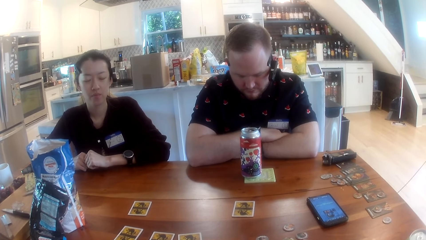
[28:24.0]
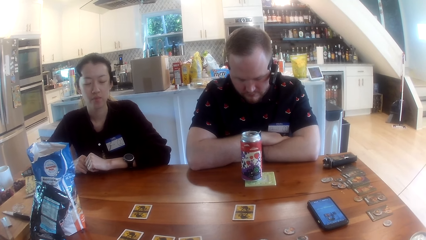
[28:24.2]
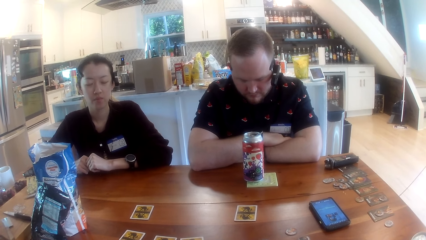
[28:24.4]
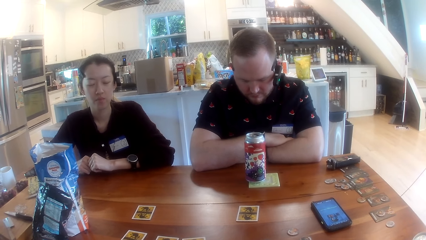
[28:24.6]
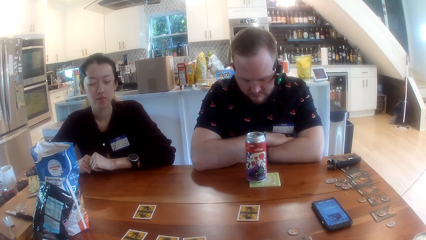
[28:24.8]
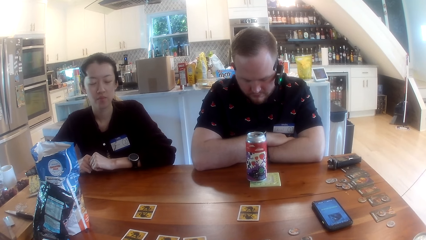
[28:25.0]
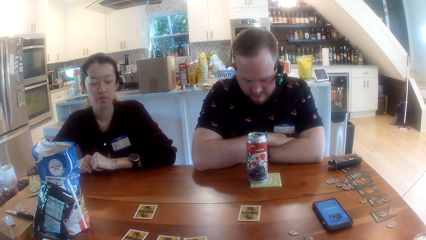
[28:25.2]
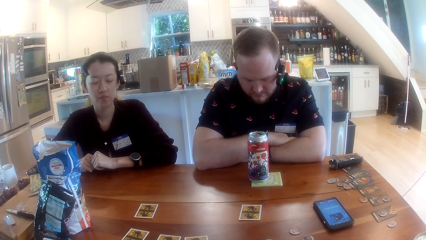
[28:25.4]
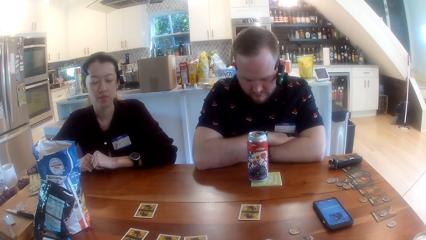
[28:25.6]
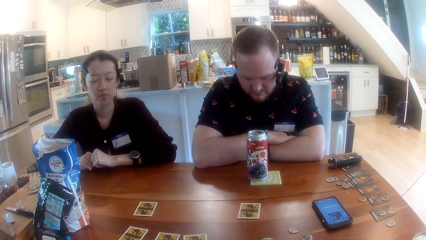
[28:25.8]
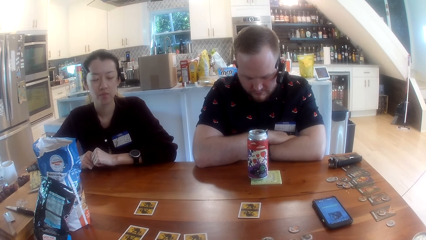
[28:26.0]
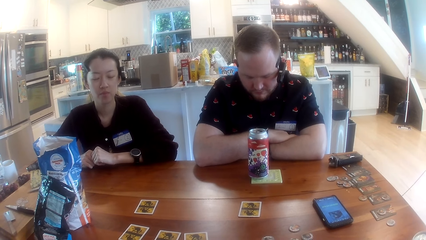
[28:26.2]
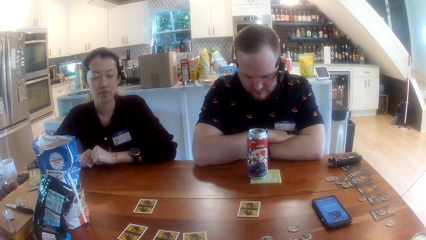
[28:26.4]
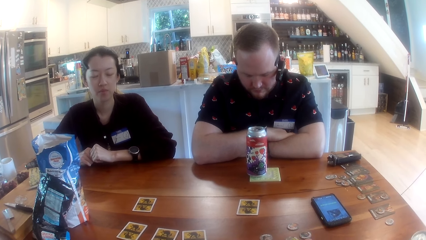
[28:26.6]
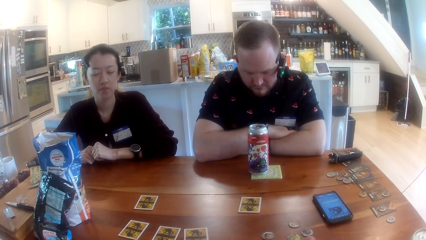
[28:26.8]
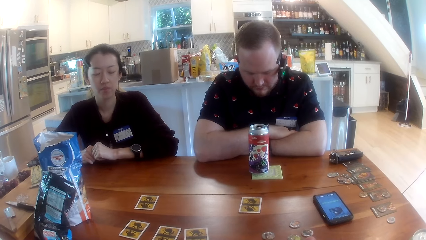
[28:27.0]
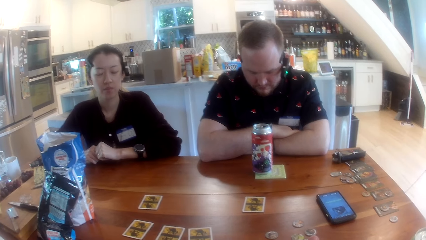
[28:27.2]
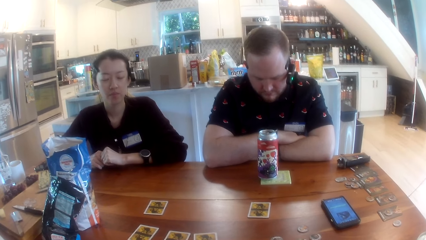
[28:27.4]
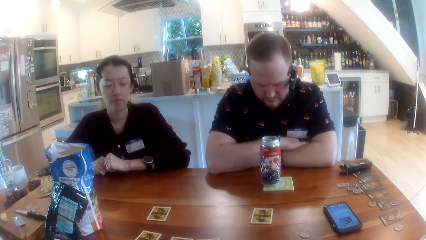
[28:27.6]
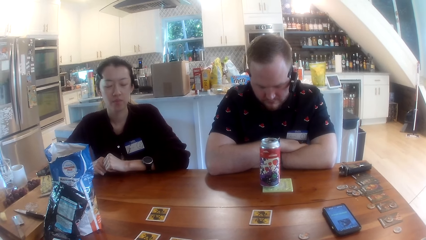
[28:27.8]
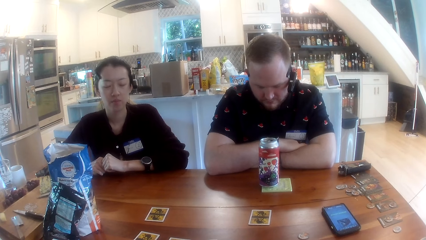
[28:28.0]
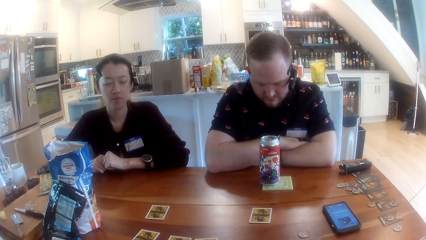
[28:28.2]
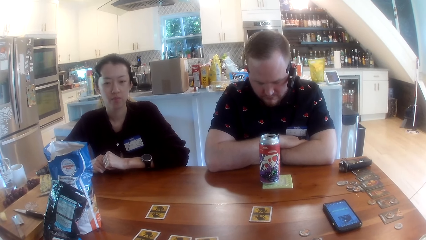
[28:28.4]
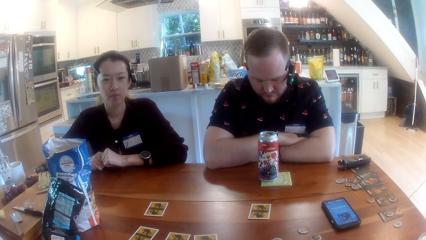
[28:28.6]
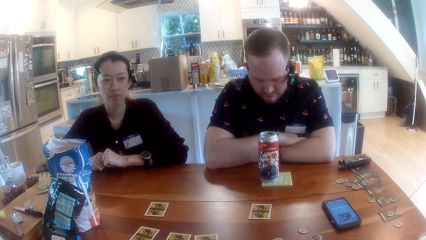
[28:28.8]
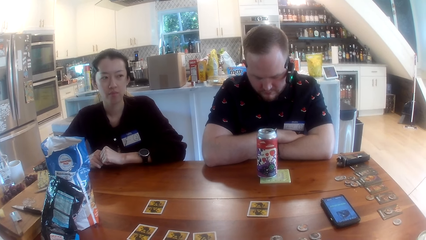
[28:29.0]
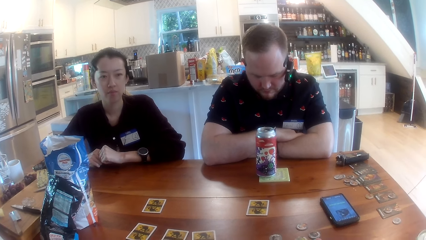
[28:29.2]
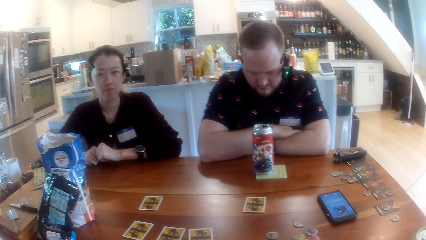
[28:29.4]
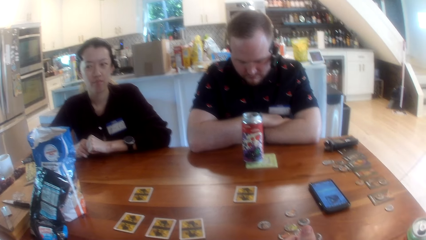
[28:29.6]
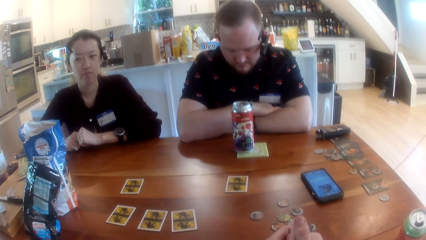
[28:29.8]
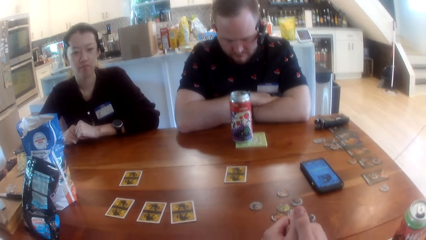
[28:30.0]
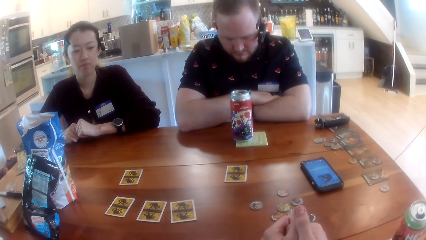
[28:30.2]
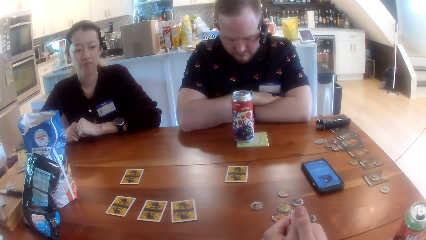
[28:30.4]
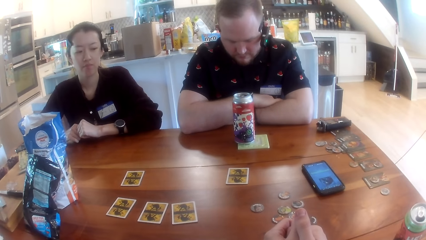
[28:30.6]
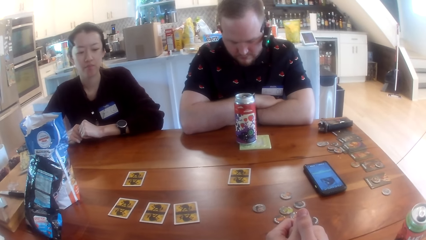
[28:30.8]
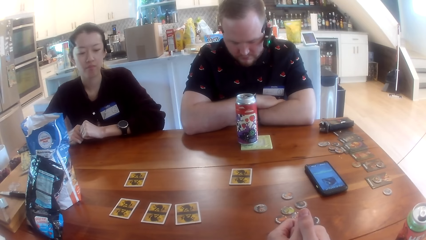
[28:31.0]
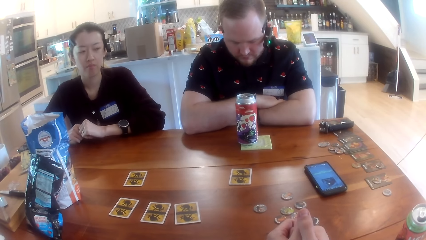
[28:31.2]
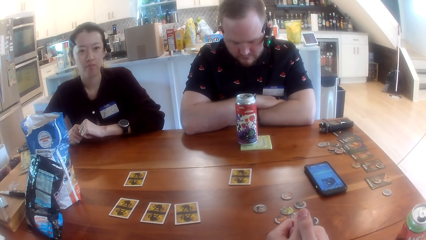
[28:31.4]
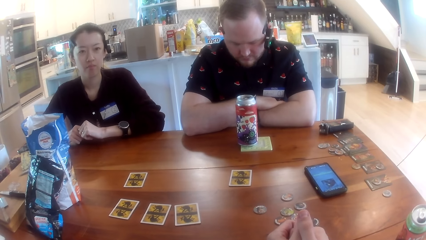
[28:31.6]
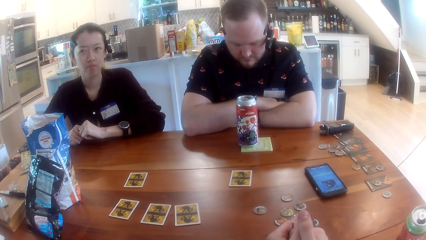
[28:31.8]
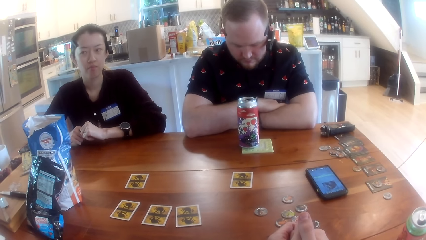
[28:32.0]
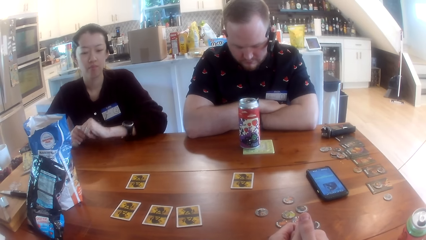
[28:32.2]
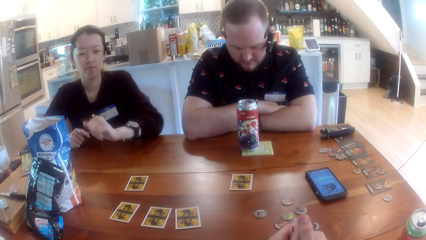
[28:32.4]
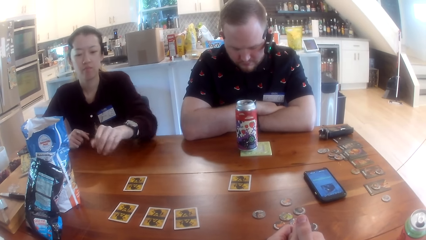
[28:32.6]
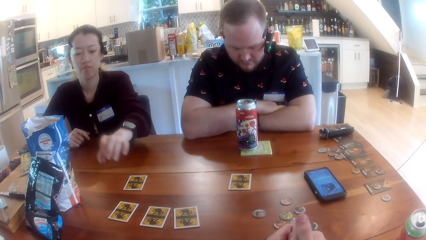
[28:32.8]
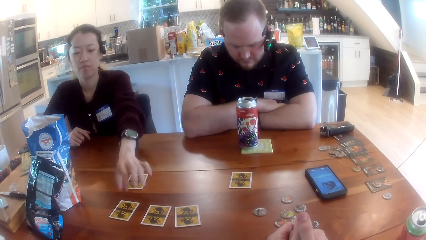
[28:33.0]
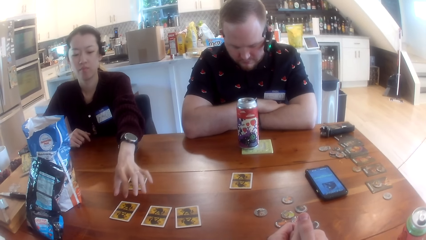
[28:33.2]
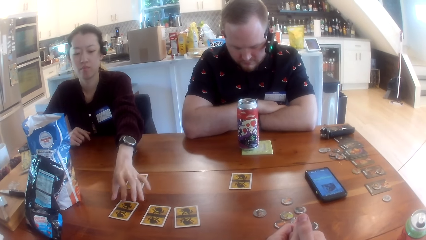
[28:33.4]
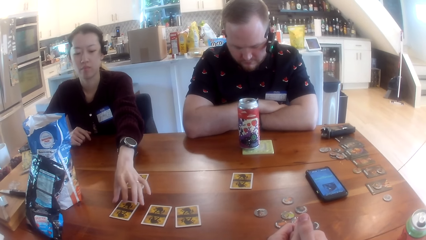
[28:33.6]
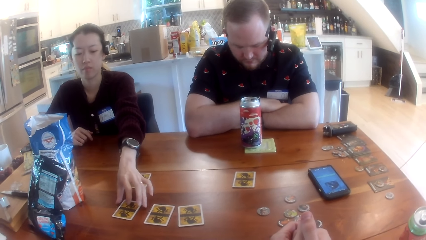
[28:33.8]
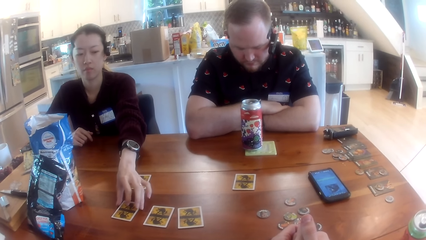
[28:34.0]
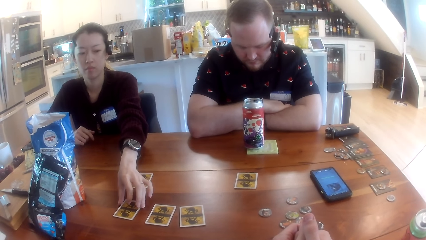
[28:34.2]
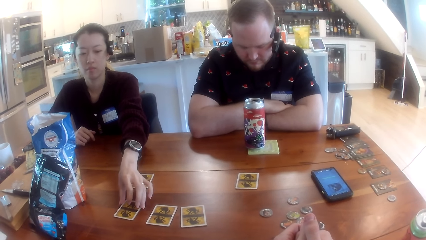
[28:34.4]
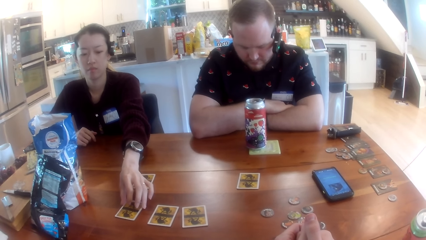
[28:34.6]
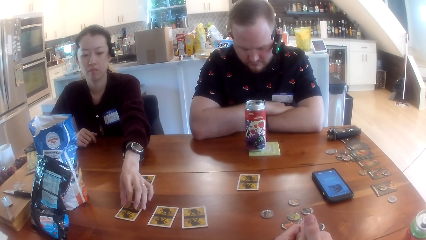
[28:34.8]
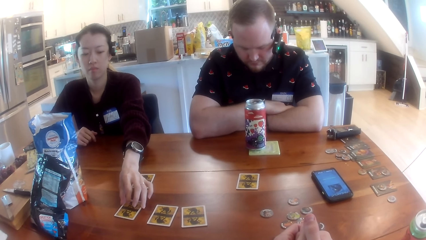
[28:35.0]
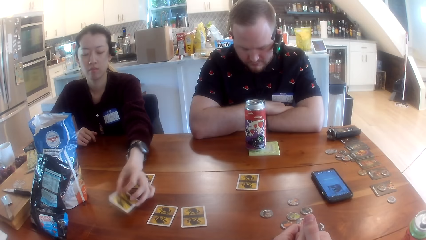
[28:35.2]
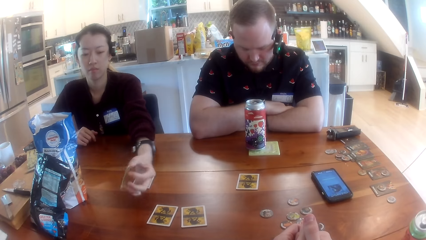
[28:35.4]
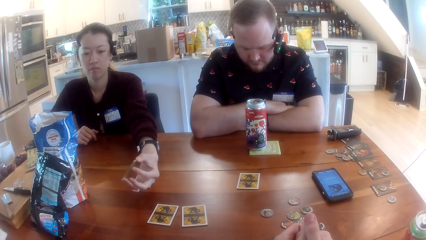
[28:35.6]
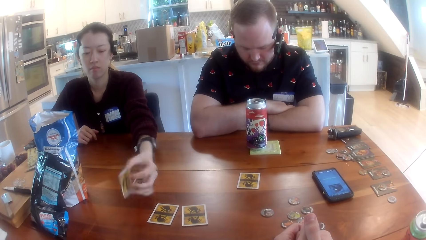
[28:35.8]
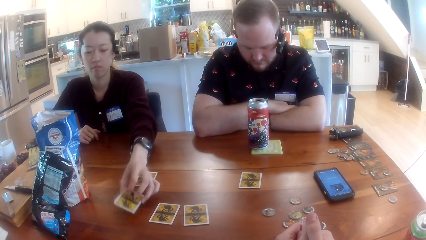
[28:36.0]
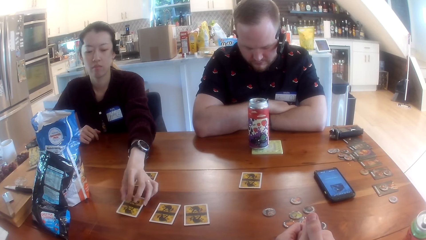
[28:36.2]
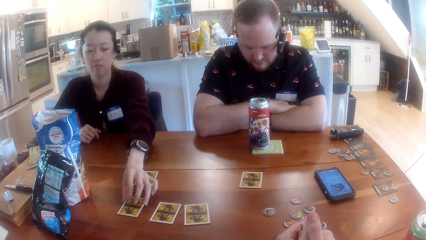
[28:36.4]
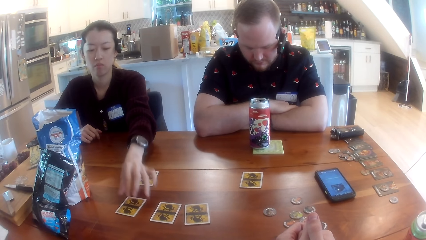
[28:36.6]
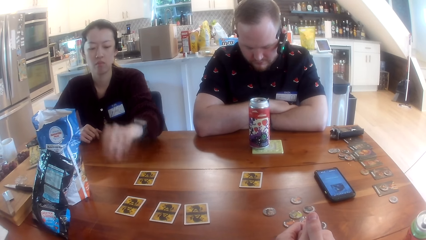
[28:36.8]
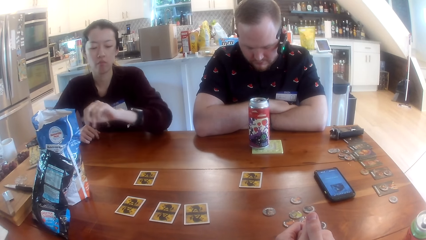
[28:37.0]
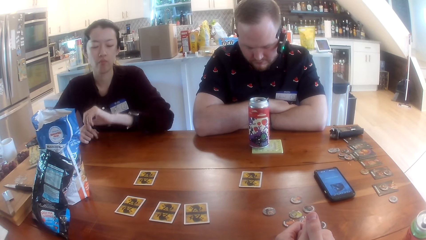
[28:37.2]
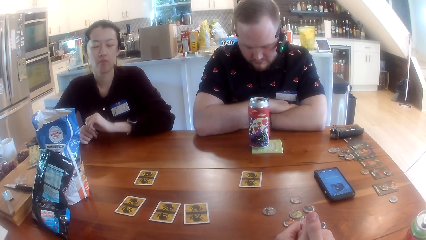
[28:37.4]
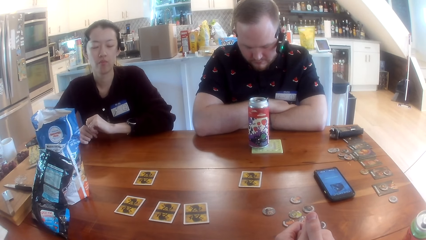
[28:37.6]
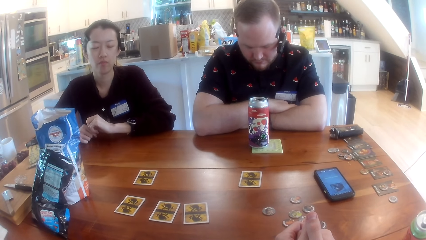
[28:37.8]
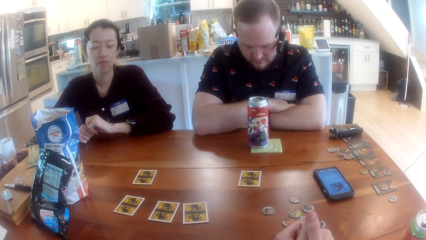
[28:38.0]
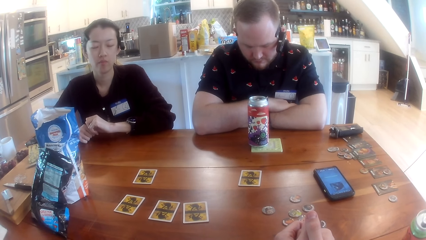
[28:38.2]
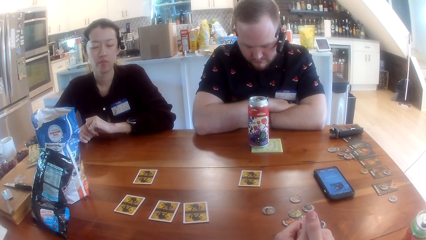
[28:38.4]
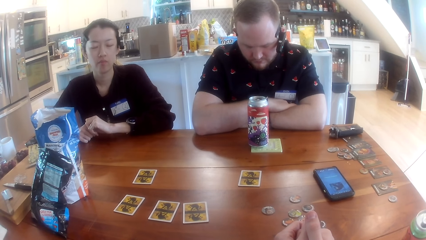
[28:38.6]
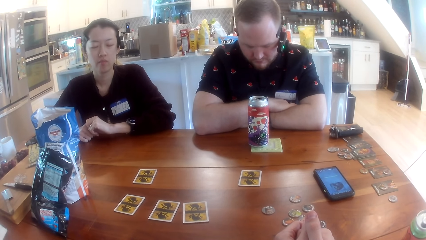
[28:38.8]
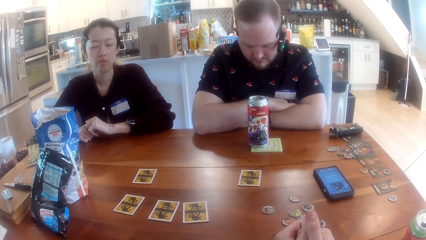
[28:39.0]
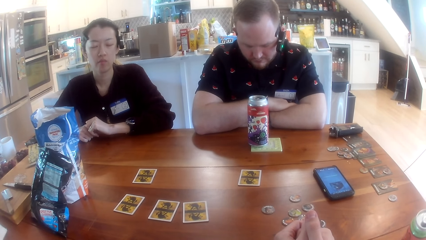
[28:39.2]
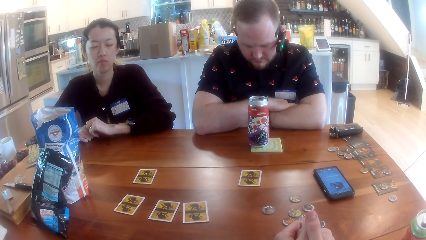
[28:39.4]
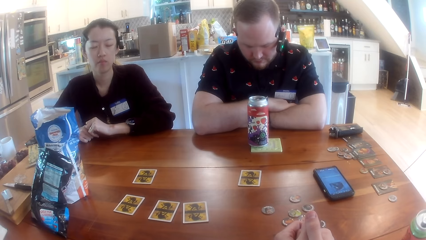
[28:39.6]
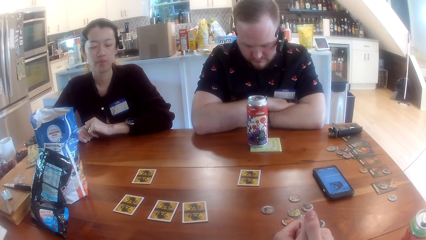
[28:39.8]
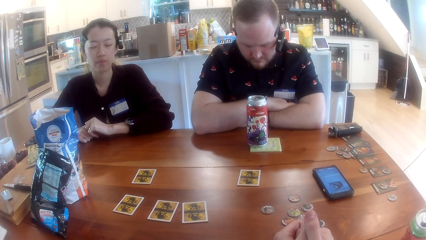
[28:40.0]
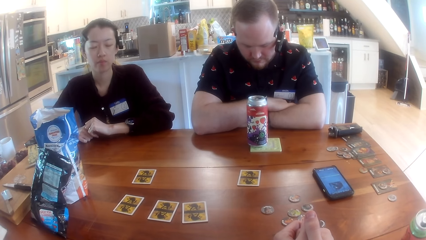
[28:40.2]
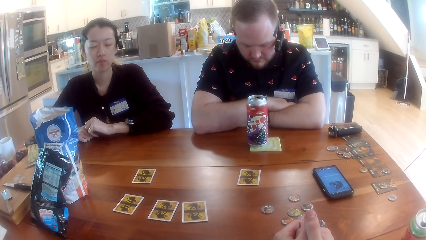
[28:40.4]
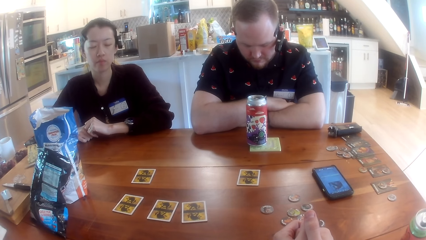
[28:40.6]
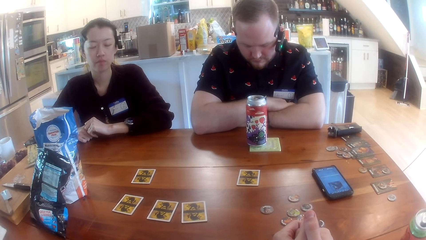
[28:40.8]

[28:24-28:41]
The camera wearer stares at the man. The woman inspects a card. The woman picks up the card on the table with her left hand and drops the card on the table with her left hand. The camera wearer stares at the table.
